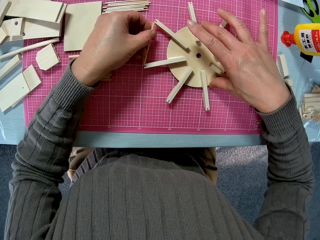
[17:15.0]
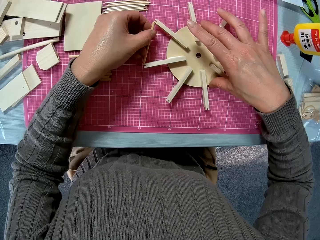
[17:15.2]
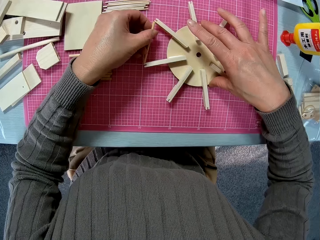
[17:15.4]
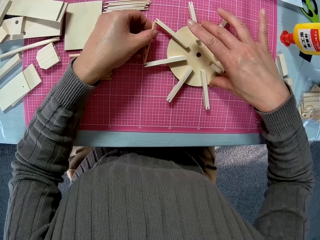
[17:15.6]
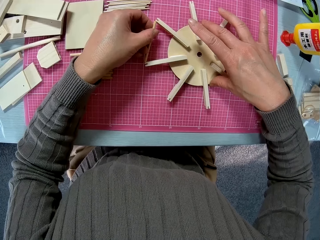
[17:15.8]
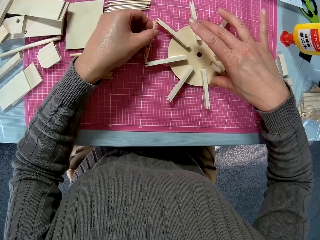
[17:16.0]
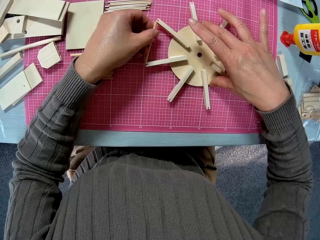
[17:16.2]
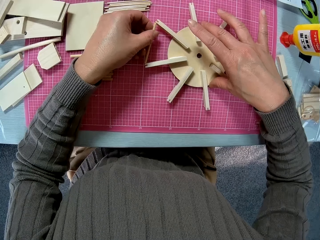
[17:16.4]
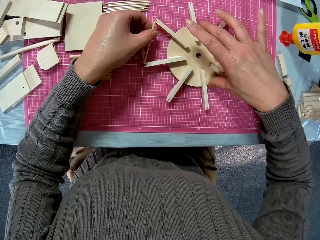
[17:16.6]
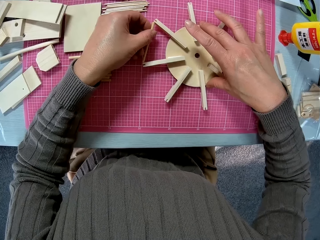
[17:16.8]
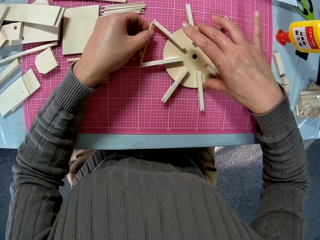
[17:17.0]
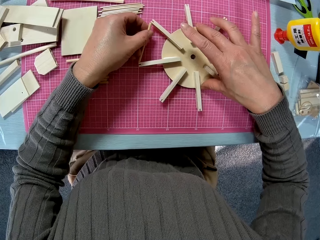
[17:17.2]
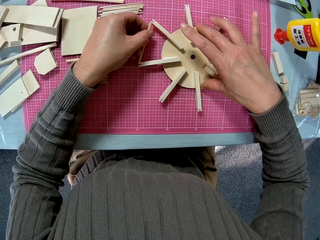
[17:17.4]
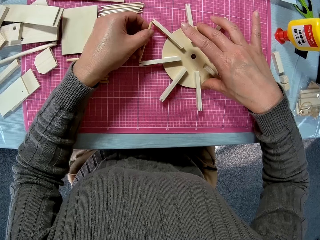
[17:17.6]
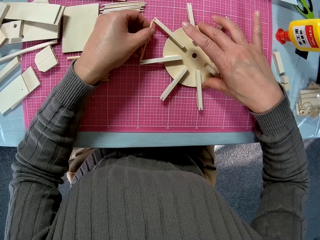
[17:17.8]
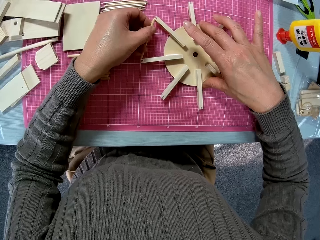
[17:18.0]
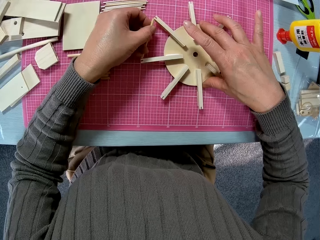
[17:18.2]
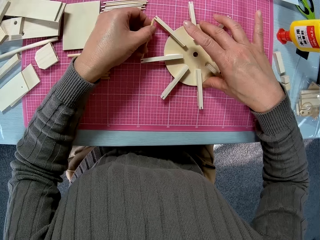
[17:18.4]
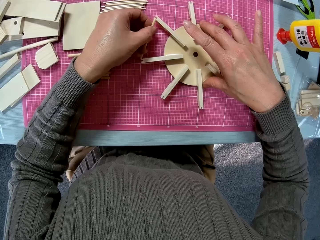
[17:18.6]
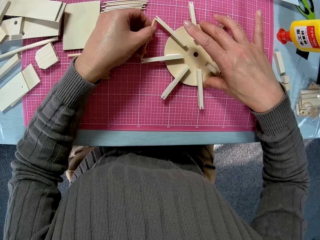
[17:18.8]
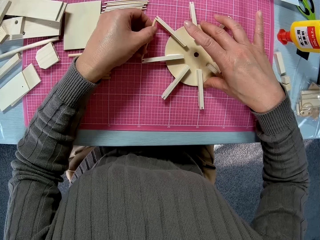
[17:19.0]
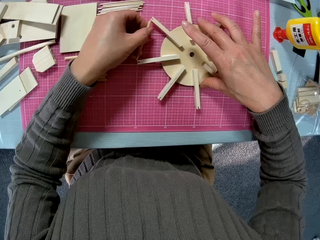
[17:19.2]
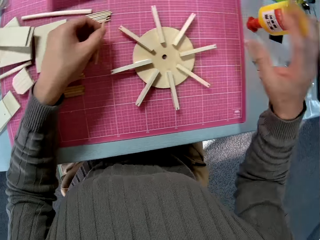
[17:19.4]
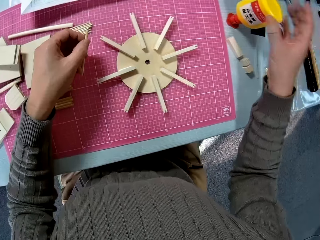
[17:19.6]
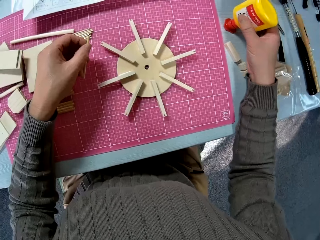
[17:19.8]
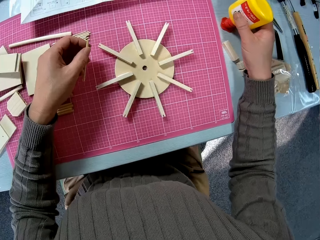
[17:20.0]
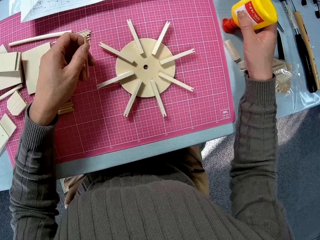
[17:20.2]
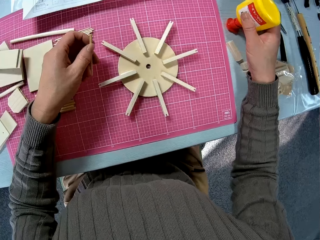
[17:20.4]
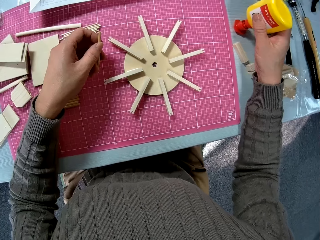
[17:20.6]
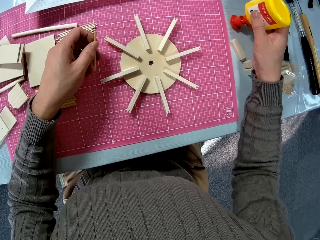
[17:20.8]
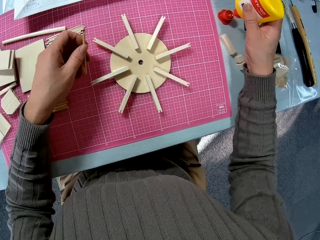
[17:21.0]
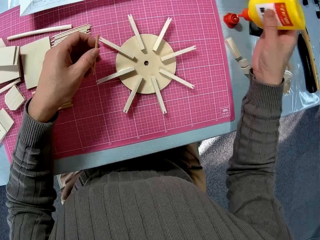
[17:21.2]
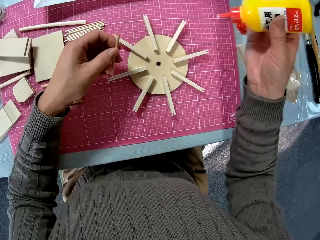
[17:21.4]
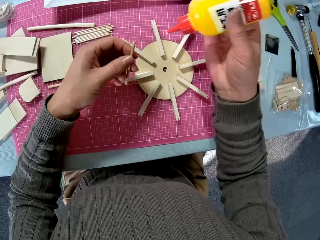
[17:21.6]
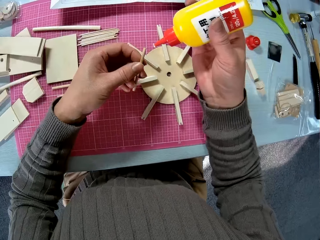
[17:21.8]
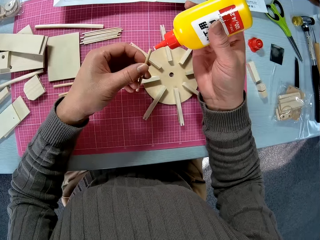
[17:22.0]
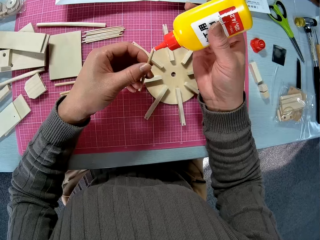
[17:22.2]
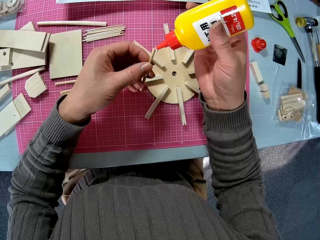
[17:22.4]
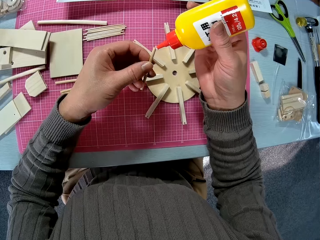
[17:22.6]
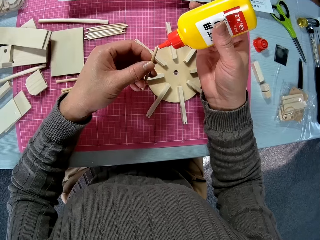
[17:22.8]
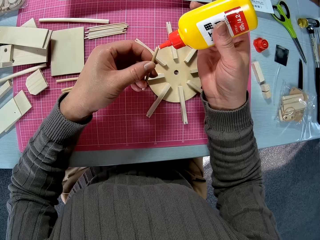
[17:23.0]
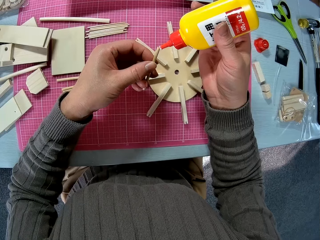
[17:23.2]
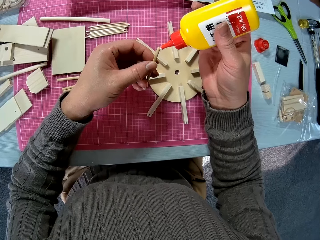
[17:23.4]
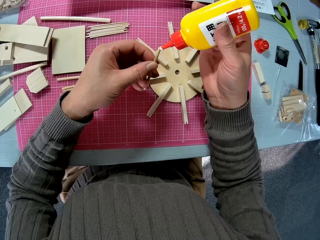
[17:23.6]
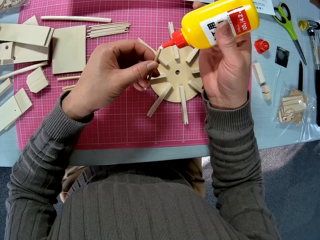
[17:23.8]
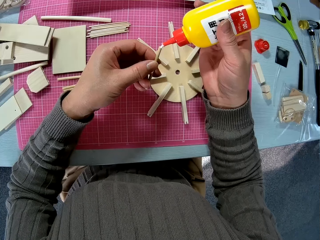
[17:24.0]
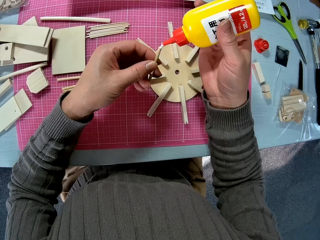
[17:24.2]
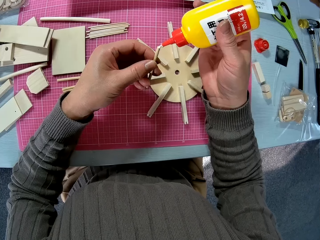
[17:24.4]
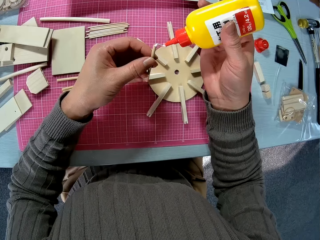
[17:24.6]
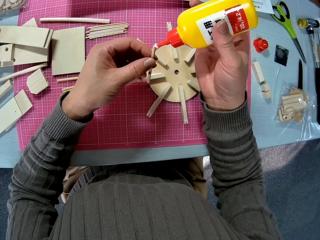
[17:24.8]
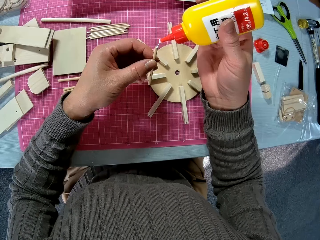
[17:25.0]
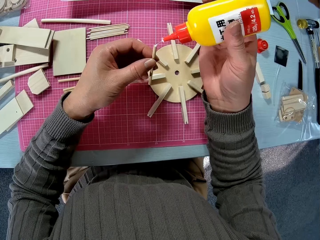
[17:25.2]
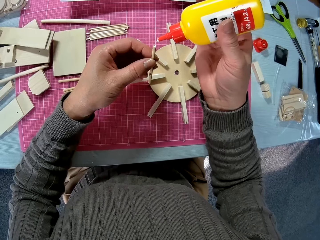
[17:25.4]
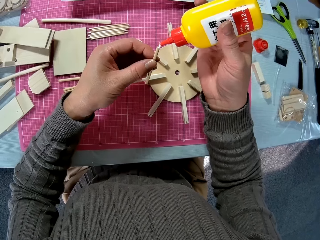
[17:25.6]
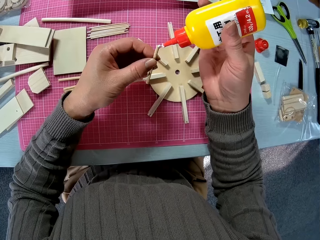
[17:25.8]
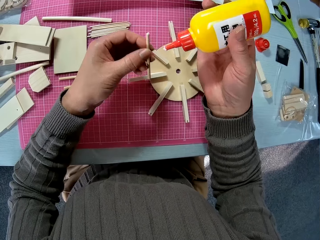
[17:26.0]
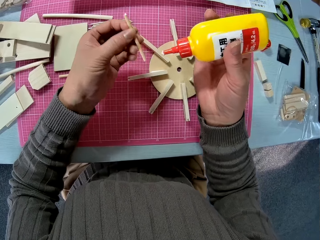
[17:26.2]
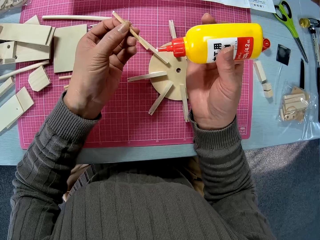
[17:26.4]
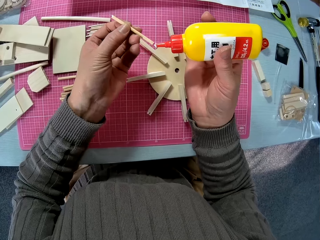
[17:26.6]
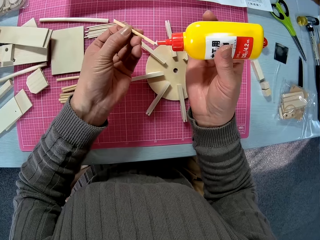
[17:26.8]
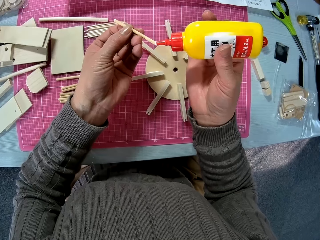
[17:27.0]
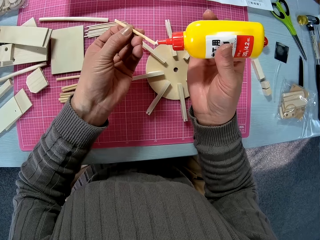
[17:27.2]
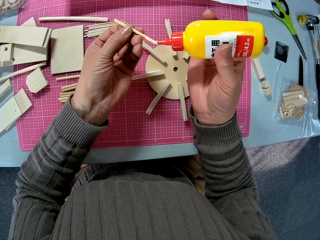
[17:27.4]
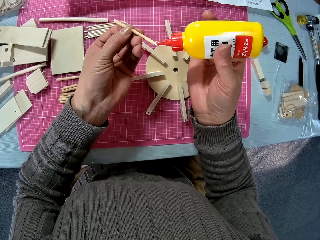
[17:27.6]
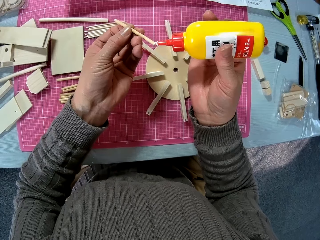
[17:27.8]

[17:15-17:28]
The camera wearer picks up the glue container. They apply glue to the piece of wood.

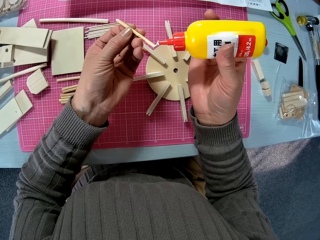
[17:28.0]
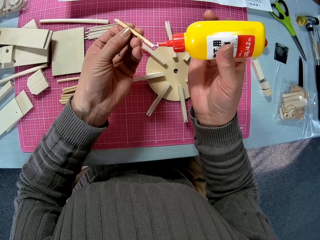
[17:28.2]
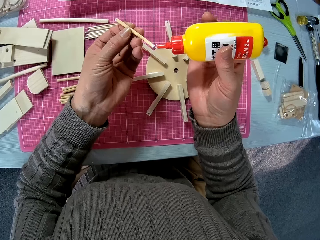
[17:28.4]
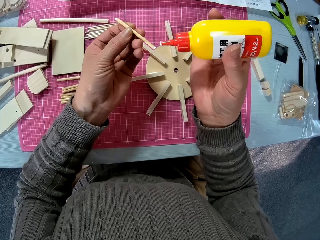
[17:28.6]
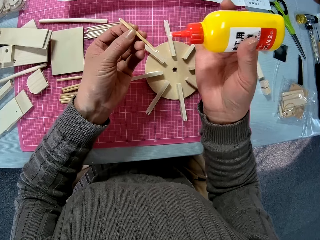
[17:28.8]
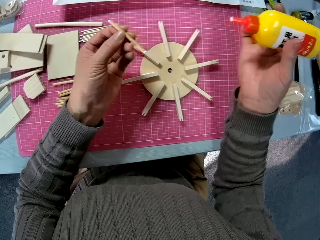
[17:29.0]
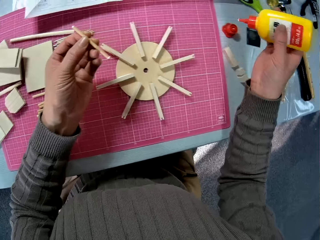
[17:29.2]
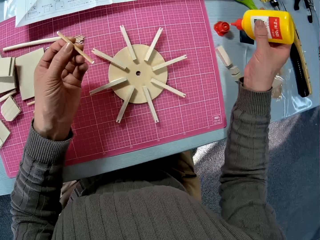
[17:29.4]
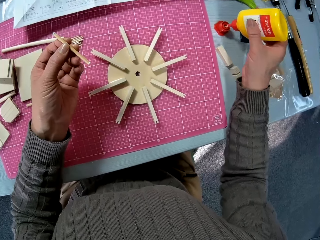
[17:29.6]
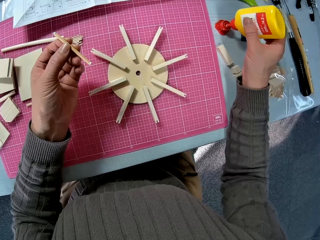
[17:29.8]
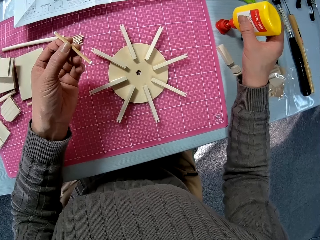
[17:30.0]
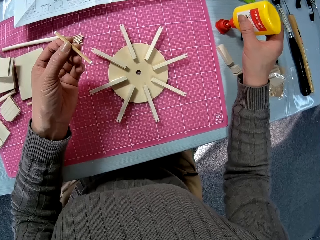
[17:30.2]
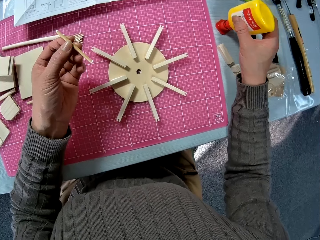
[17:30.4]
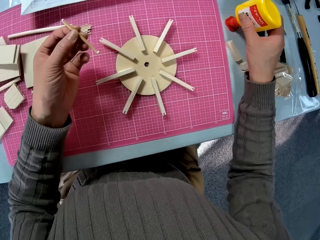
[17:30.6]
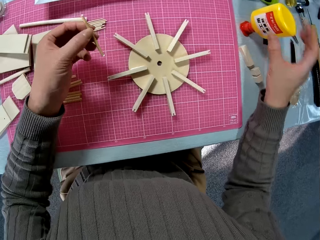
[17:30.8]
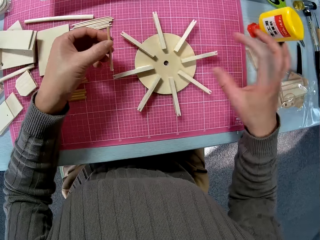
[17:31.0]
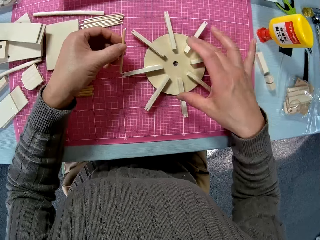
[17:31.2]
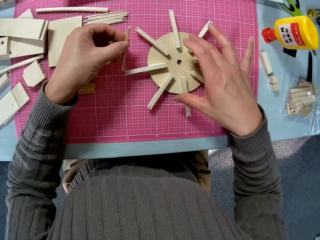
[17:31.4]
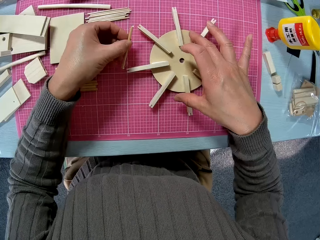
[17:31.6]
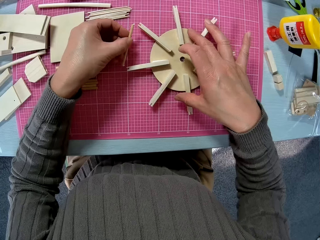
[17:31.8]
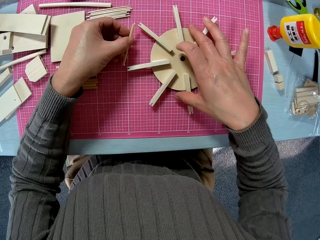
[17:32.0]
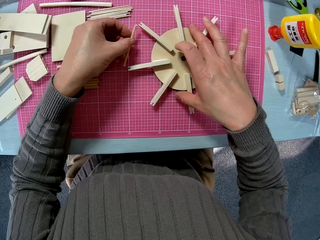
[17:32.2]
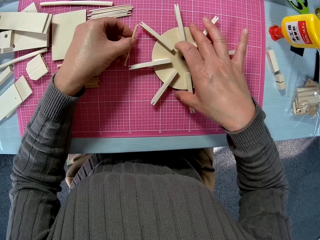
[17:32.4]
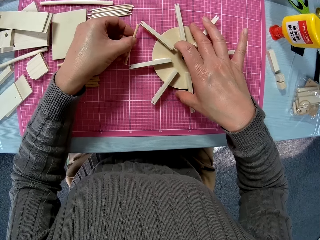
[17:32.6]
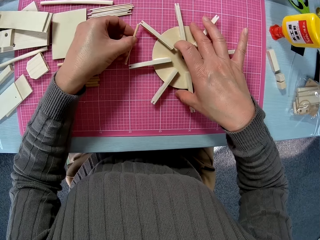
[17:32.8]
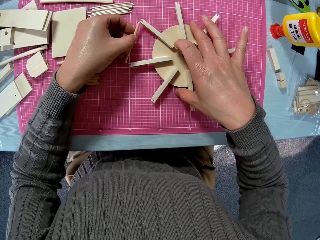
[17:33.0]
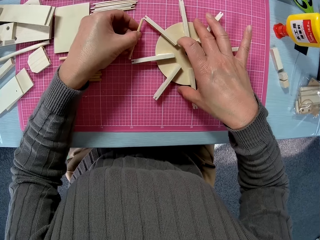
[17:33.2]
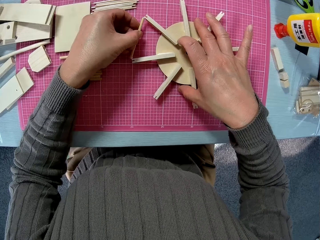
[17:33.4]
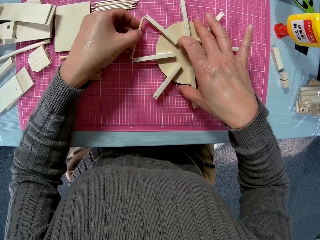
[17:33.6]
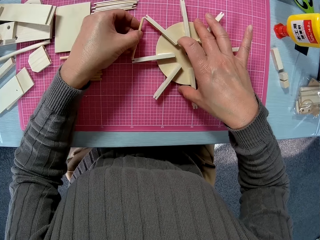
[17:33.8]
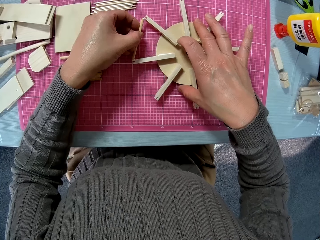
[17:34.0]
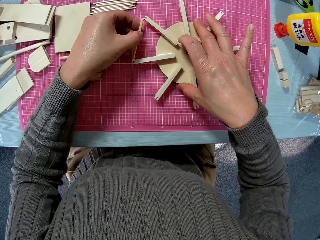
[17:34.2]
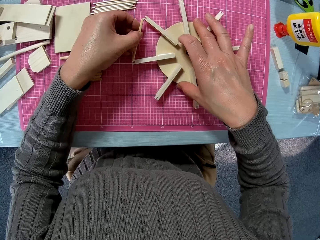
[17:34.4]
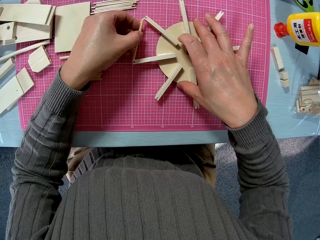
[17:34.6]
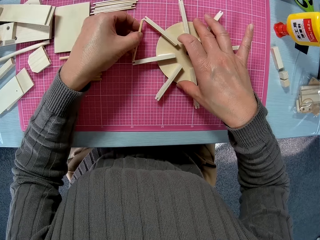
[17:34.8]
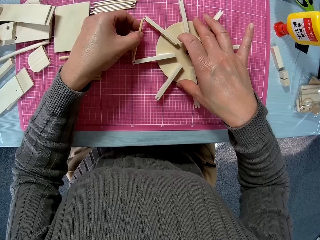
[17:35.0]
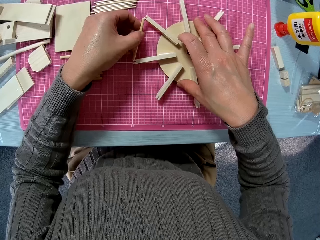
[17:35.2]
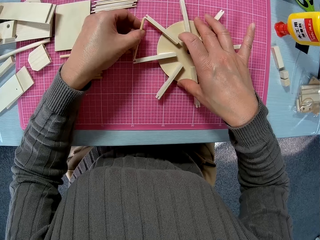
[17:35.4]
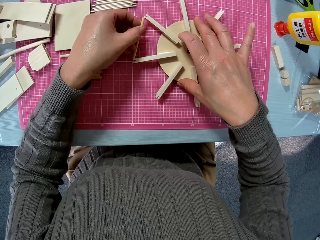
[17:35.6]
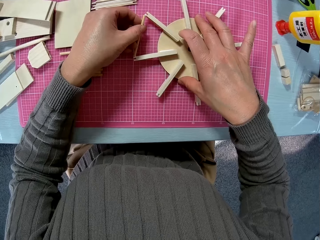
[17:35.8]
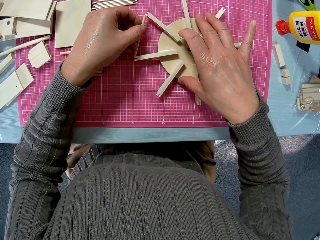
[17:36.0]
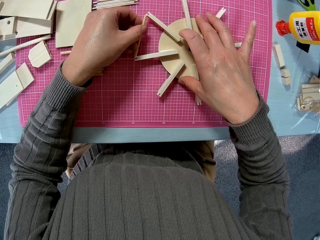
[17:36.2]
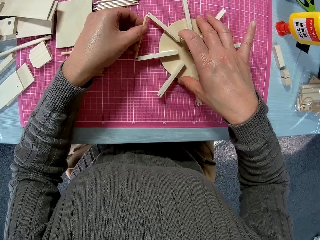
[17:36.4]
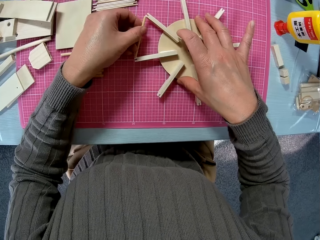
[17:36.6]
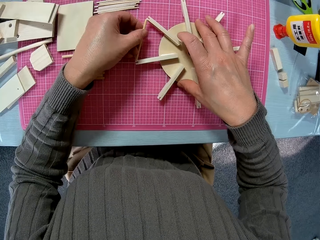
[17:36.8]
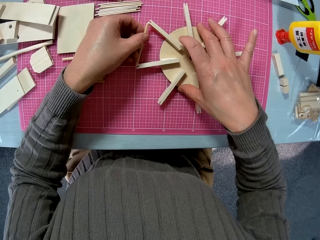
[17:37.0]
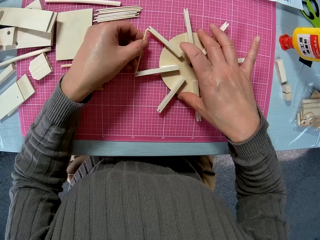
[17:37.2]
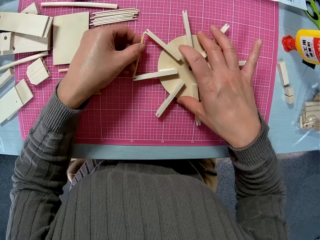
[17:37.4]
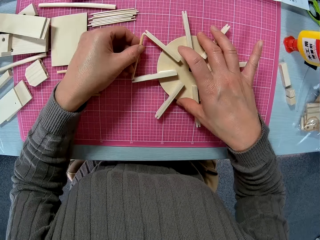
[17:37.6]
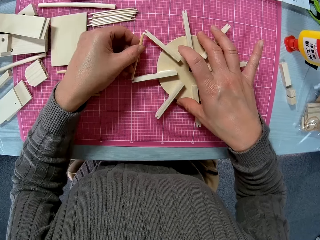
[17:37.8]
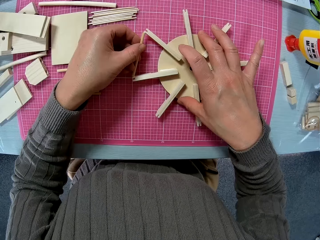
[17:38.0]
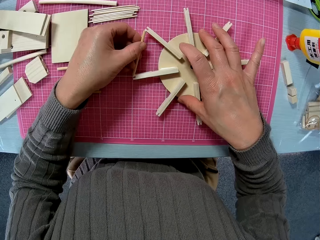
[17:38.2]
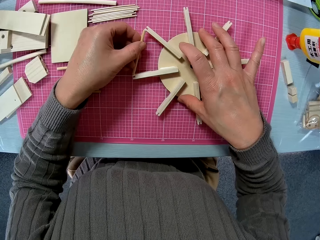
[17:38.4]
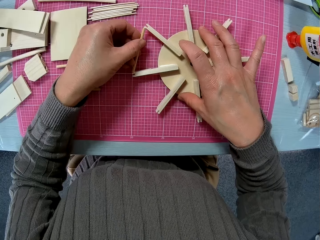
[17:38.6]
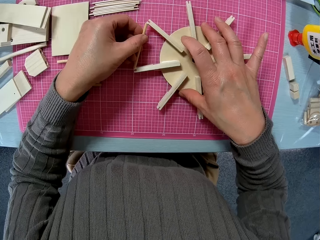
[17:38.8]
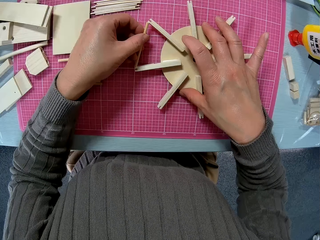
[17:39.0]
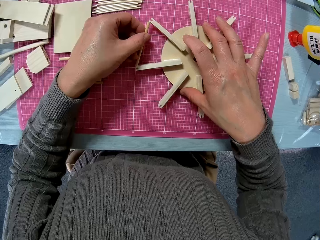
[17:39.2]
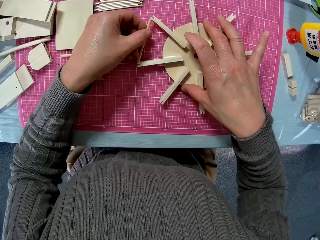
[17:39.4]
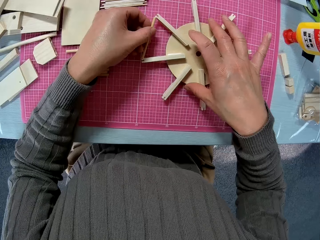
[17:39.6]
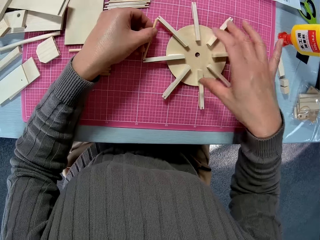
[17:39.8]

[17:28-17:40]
The camera wearer puts the glue on the table. They hold the wooden art. They glue the smaller piece of wood to the bigger piece of wood.
